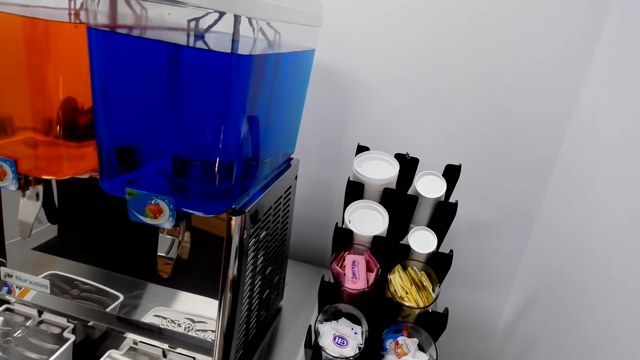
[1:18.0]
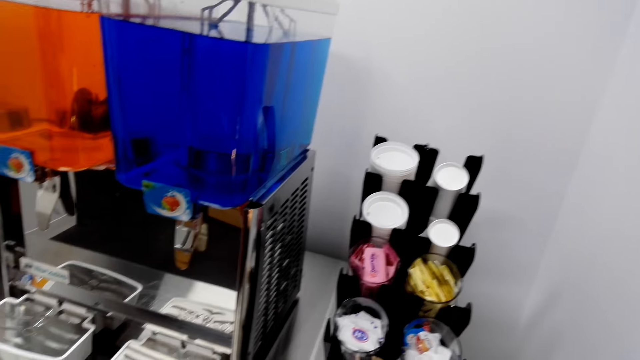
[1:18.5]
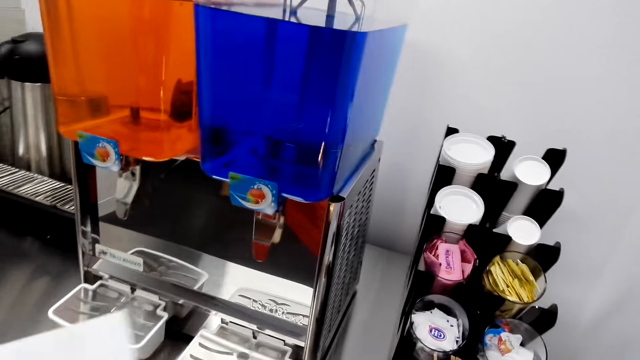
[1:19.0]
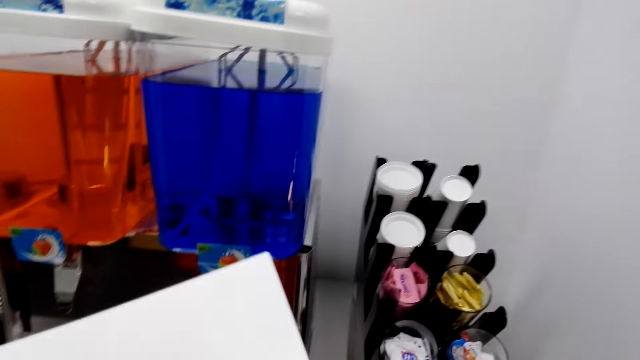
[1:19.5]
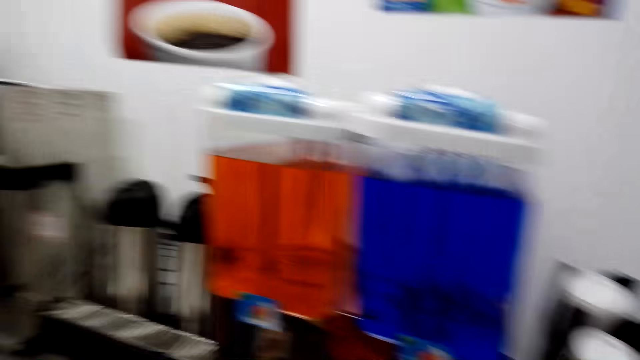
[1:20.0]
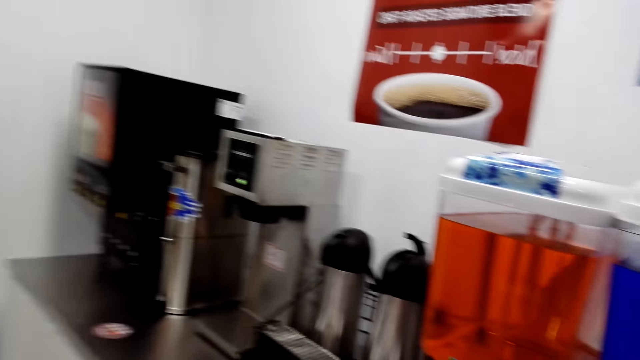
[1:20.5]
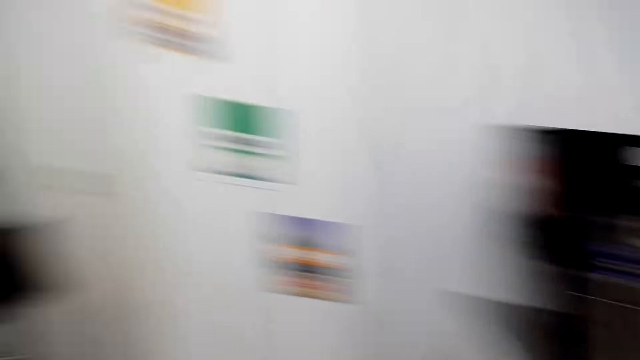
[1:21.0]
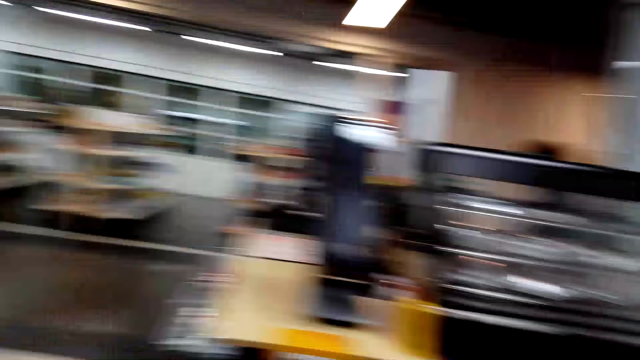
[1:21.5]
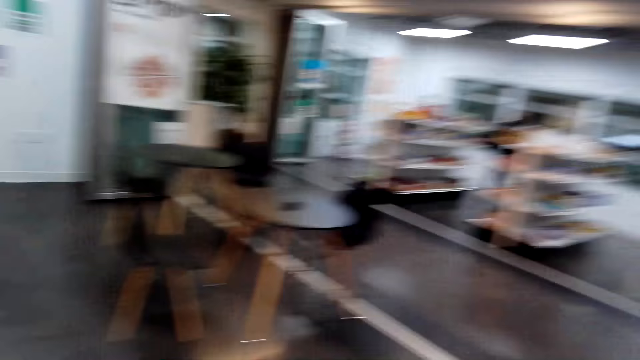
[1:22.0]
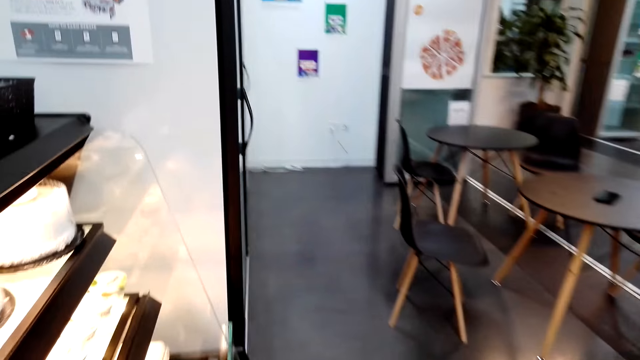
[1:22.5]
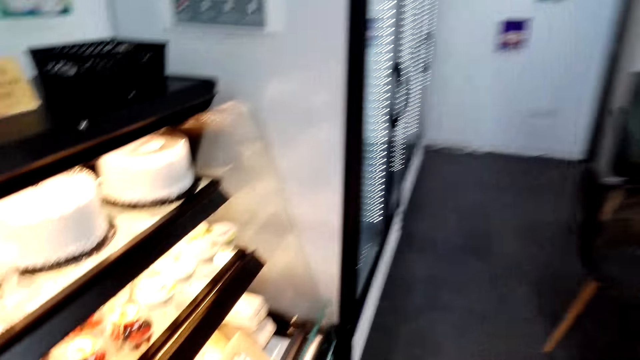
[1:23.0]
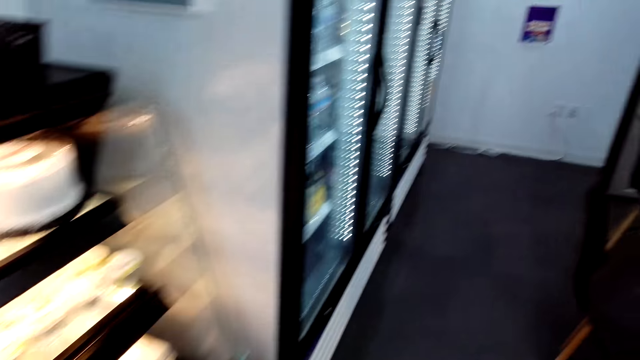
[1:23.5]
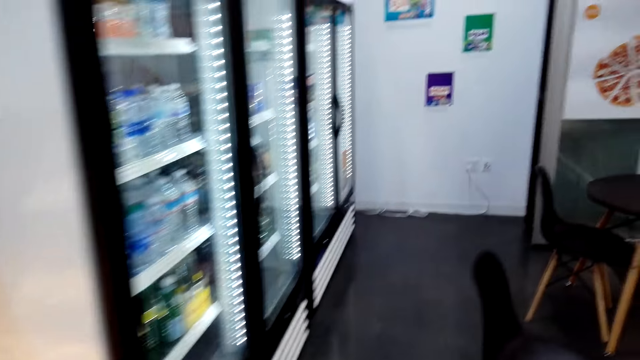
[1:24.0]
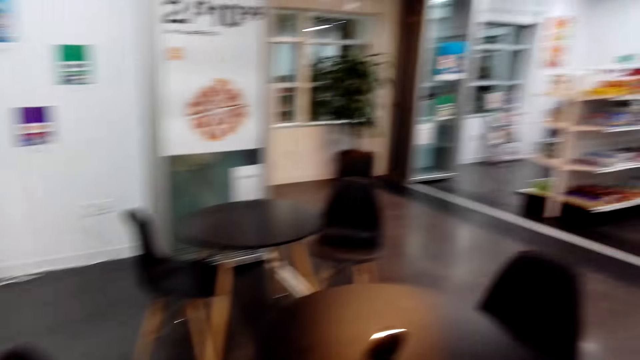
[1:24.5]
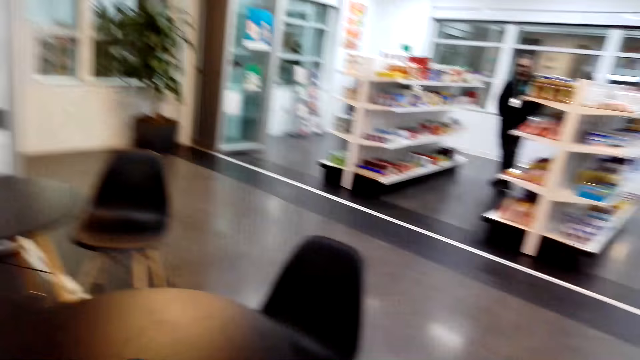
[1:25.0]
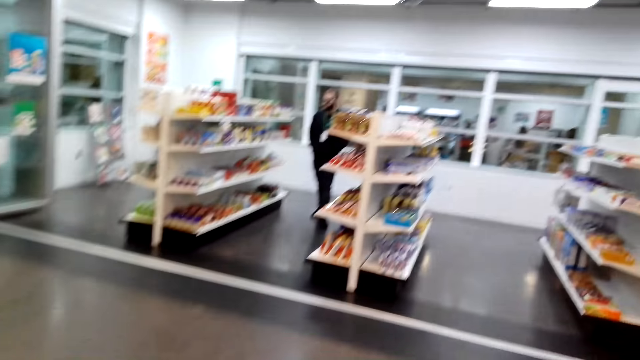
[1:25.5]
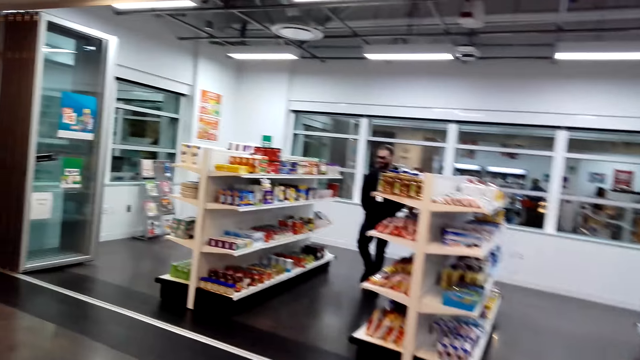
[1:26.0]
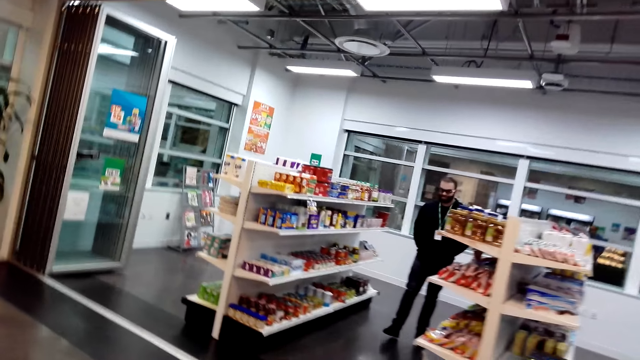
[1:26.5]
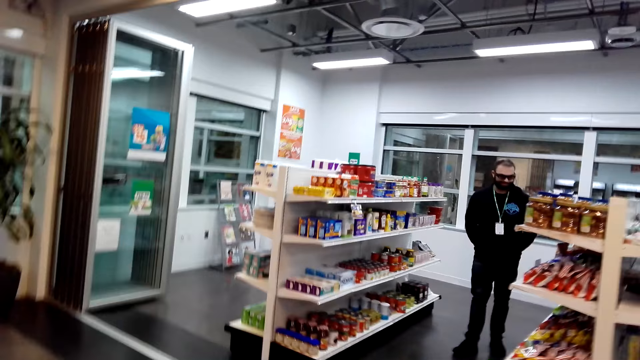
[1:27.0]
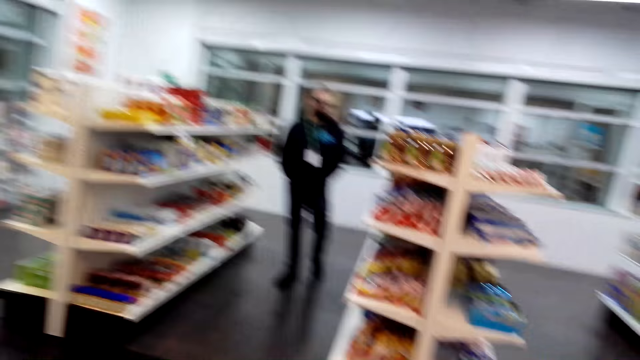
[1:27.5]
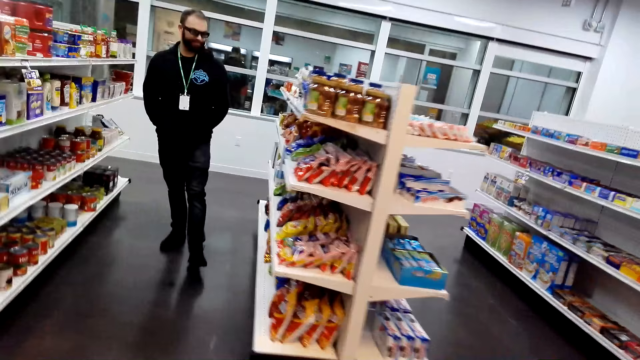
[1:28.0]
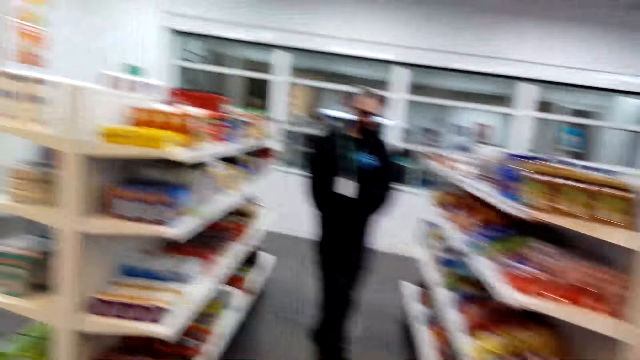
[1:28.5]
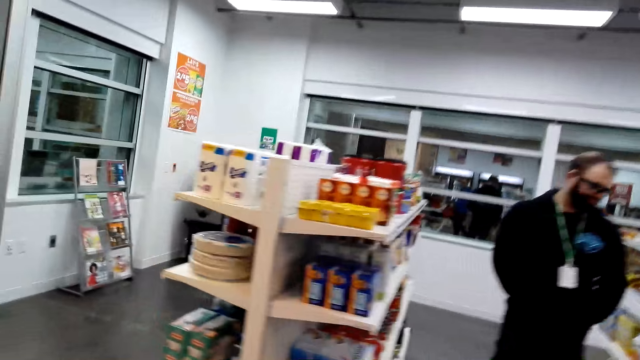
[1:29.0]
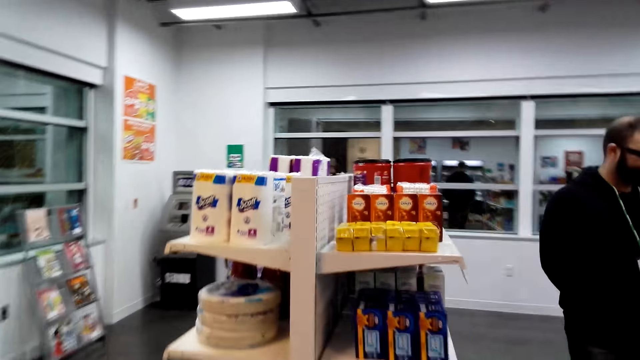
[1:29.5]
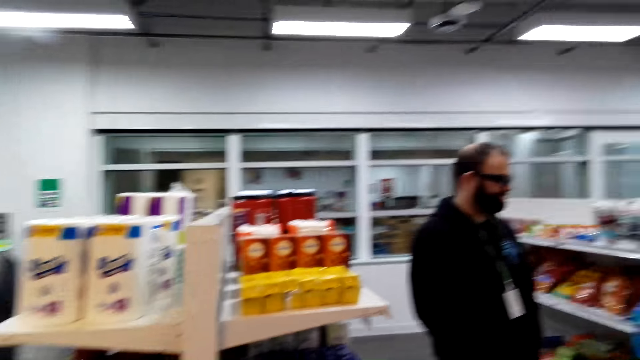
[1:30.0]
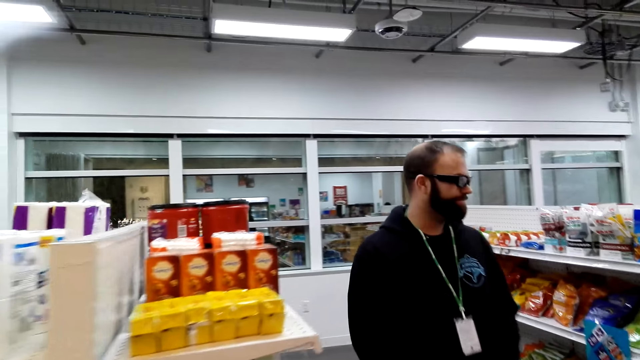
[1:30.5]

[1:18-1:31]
A person walks around.

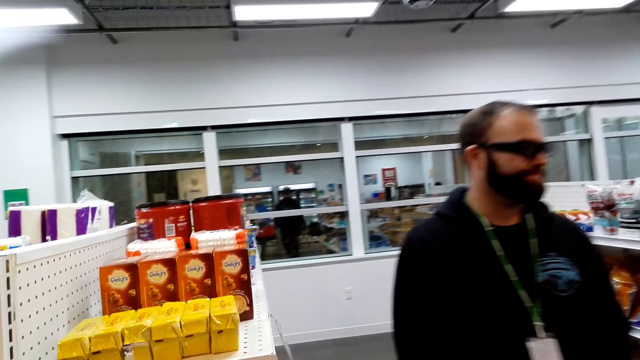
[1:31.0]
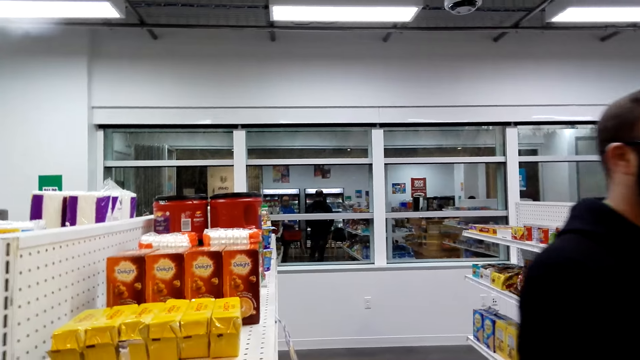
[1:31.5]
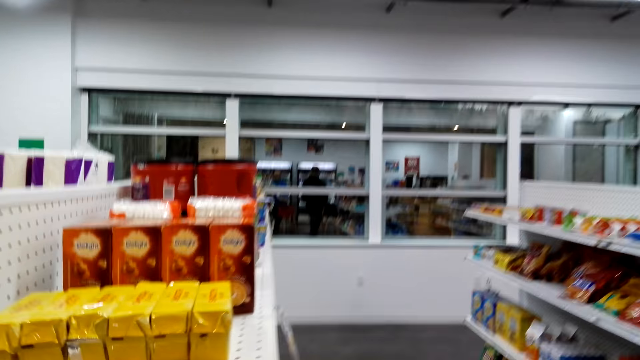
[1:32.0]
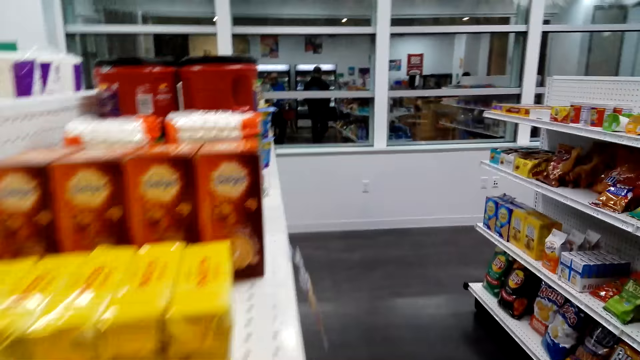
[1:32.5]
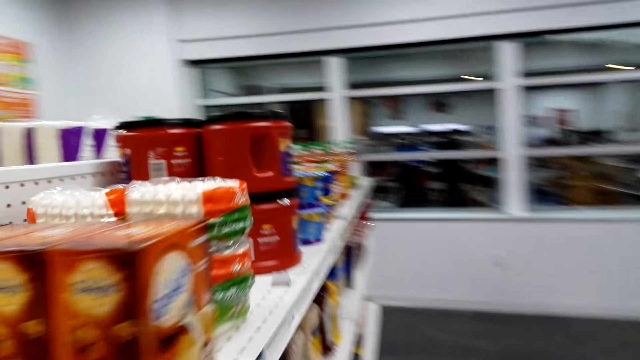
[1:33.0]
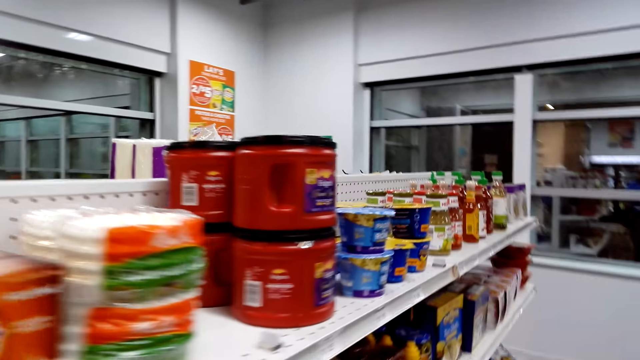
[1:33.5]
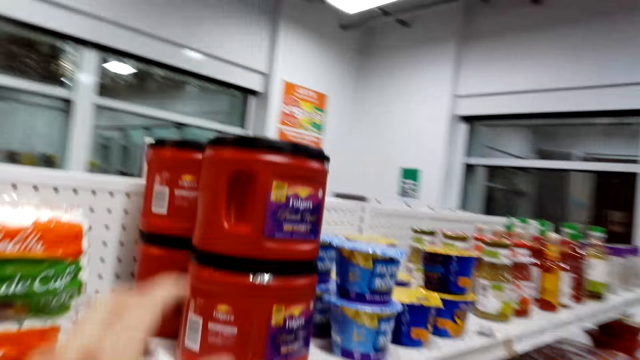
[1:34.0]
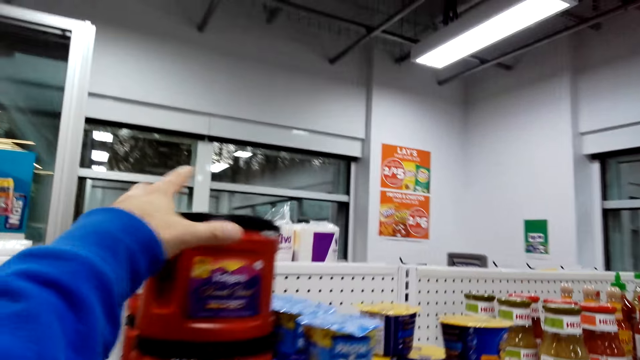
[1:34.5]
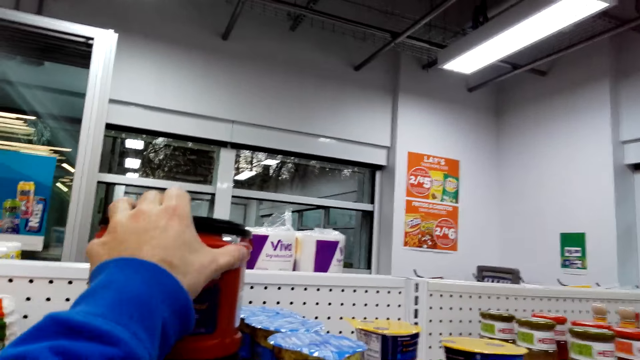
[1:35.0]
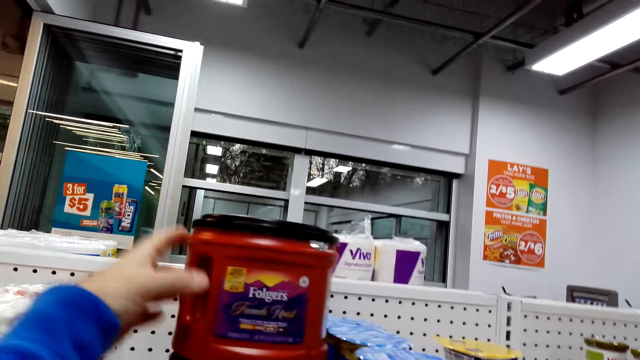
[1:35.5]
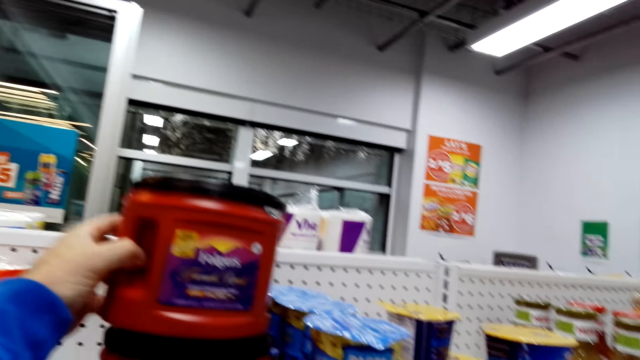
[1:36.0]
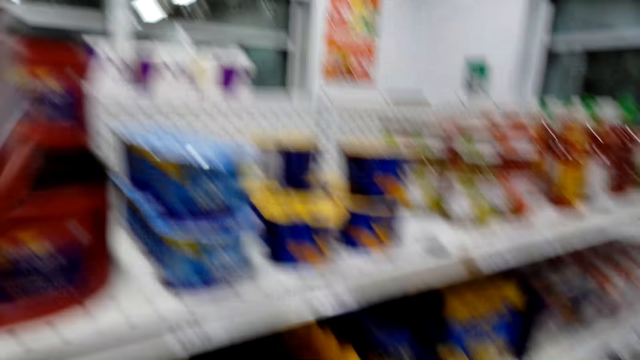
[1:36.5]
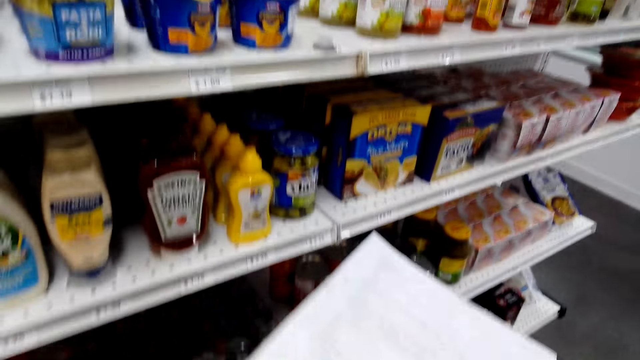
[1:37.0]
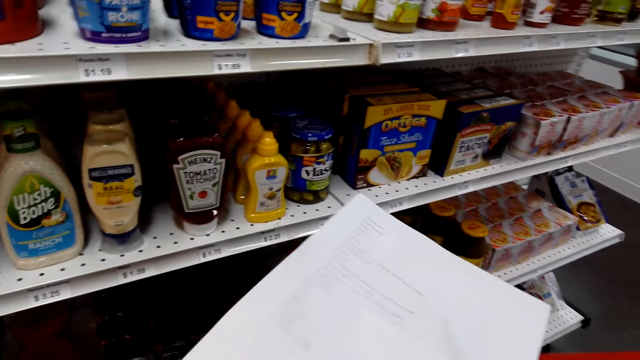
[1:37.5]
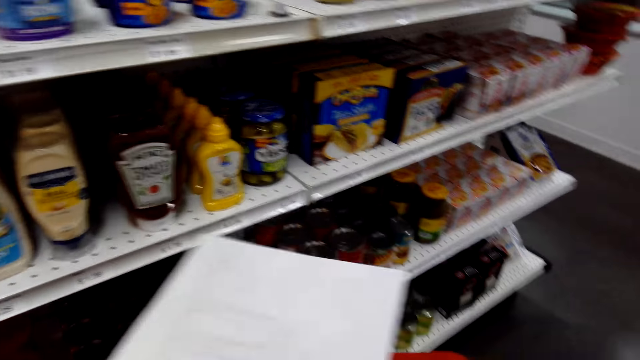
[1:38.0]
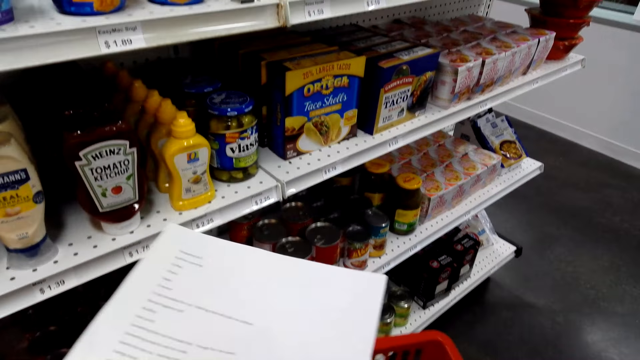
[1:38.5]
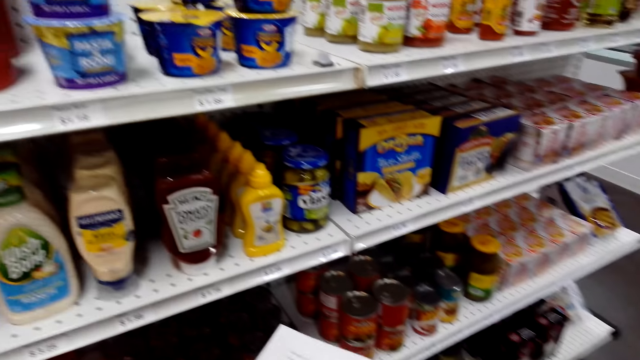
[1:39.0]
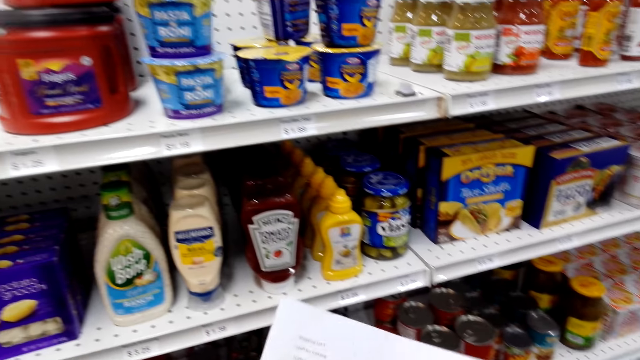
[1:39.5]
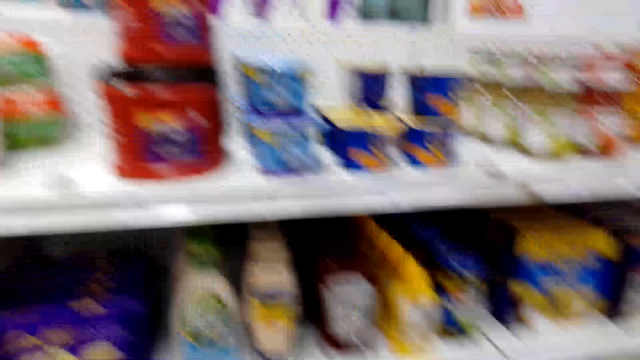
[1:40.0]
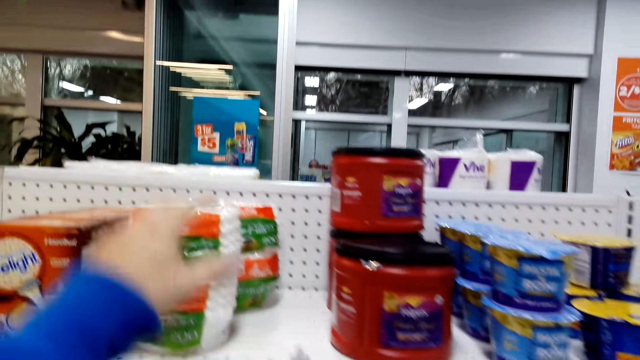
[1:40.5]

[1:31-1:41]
The camera wearer moves around. They pick the can from the shelf.
